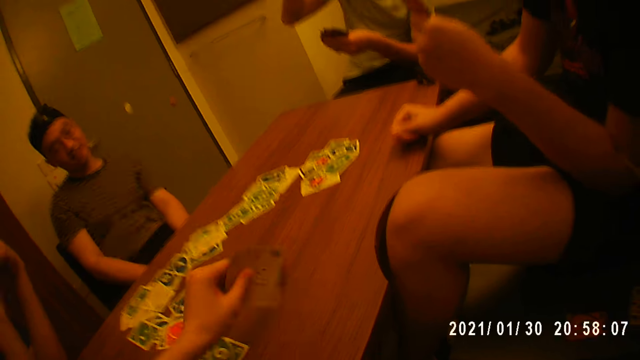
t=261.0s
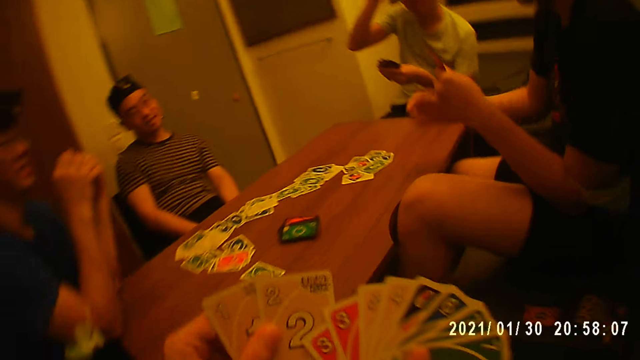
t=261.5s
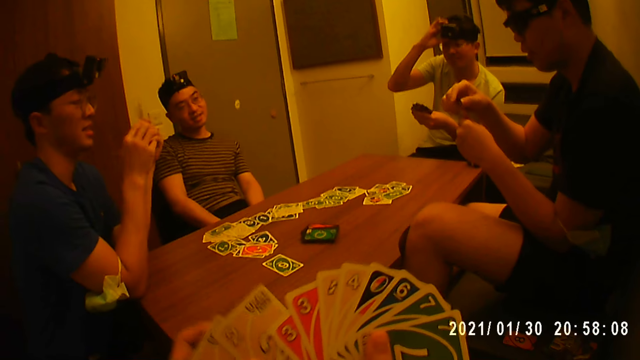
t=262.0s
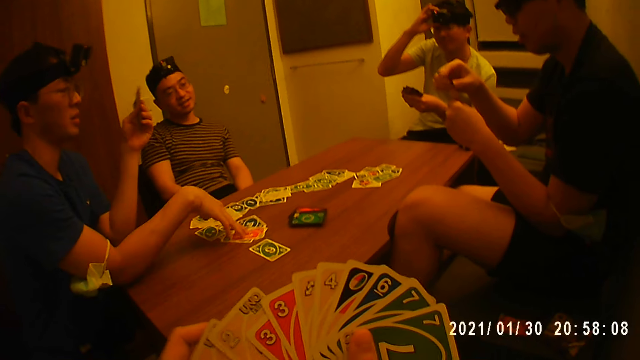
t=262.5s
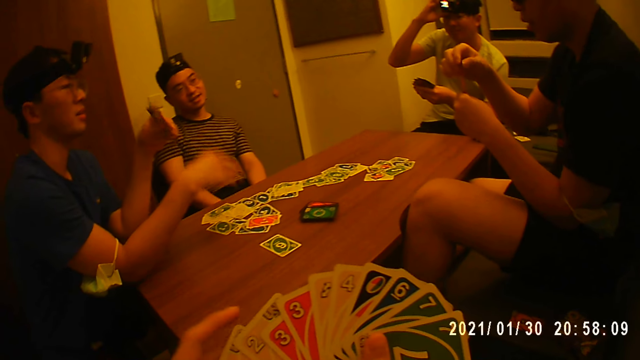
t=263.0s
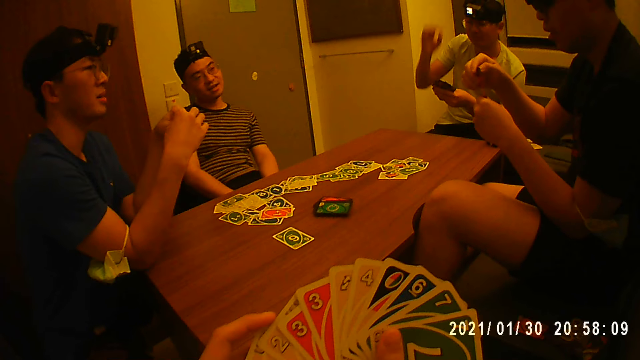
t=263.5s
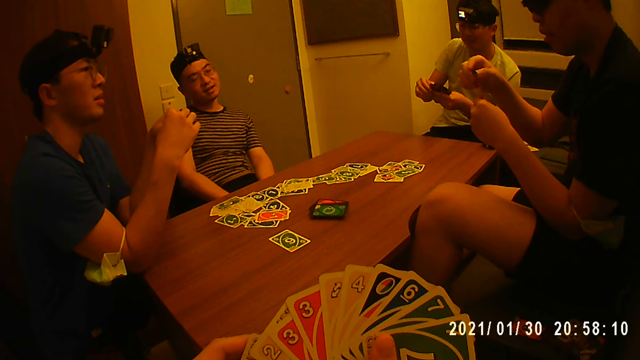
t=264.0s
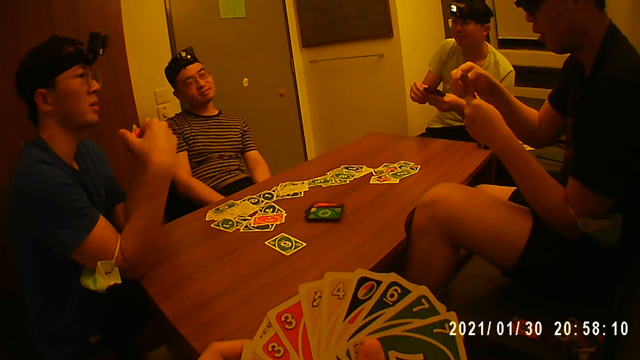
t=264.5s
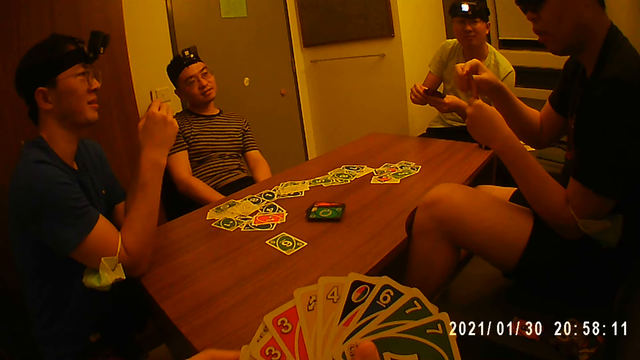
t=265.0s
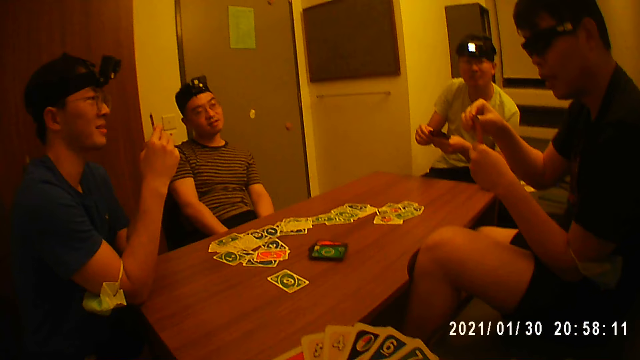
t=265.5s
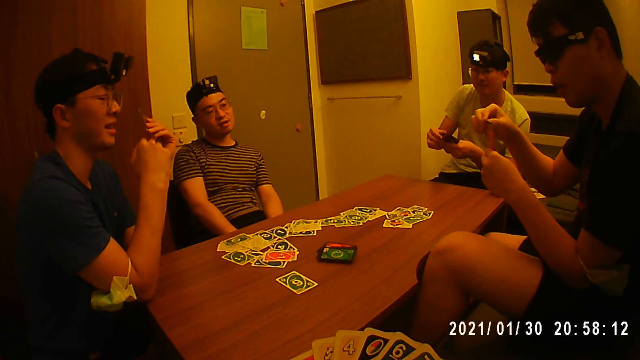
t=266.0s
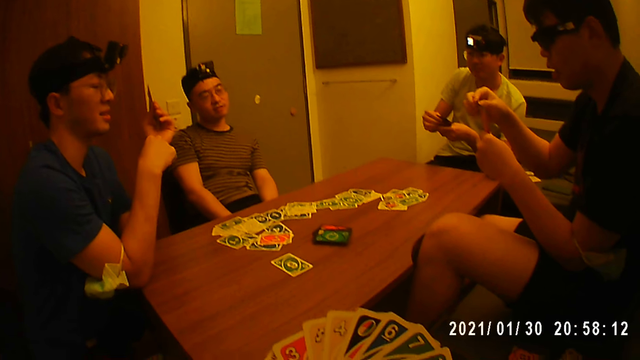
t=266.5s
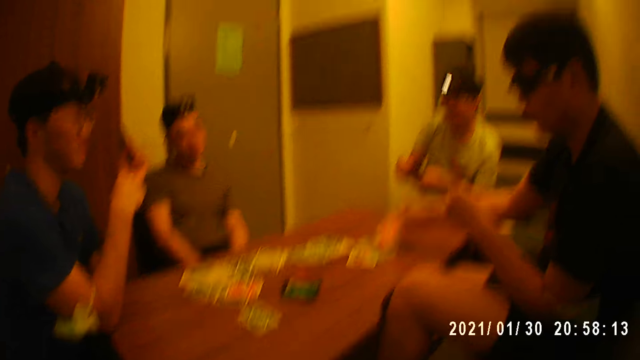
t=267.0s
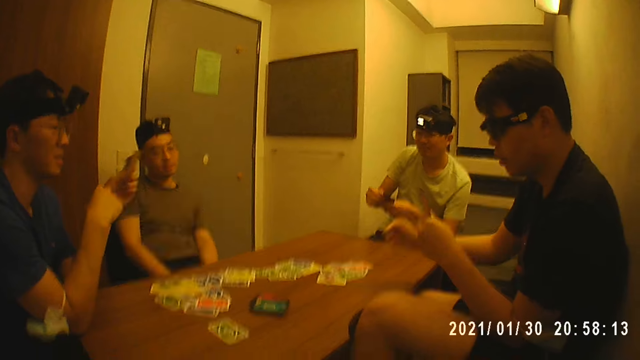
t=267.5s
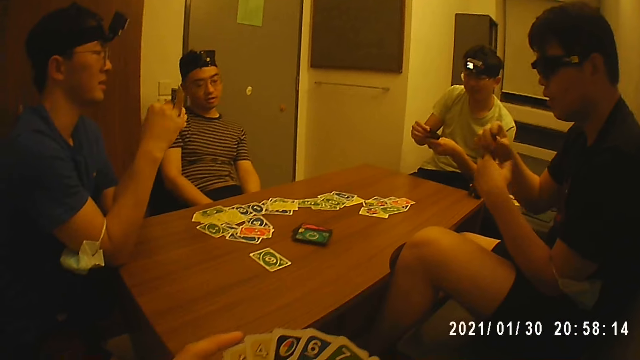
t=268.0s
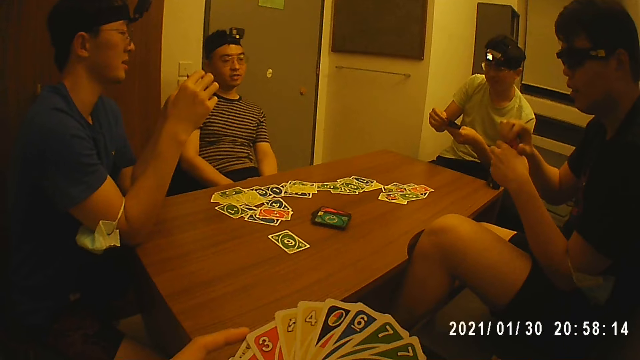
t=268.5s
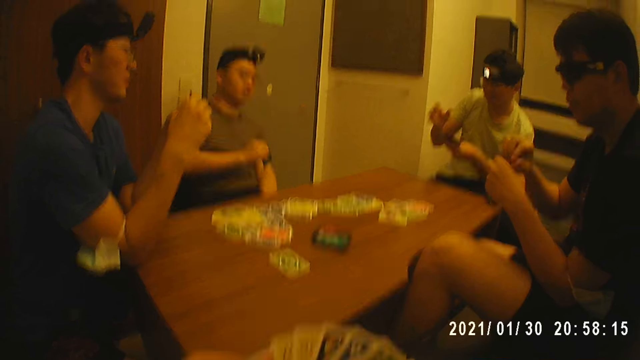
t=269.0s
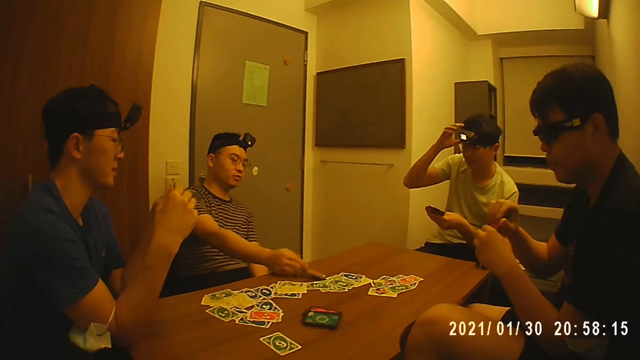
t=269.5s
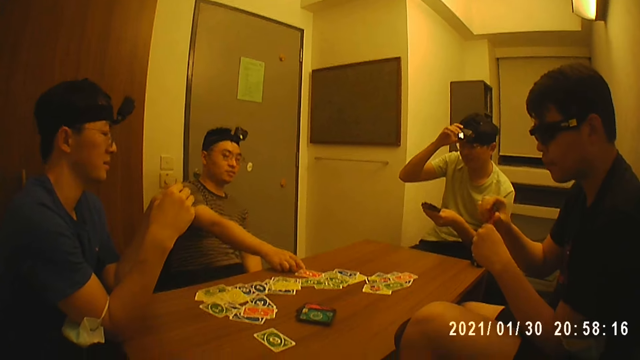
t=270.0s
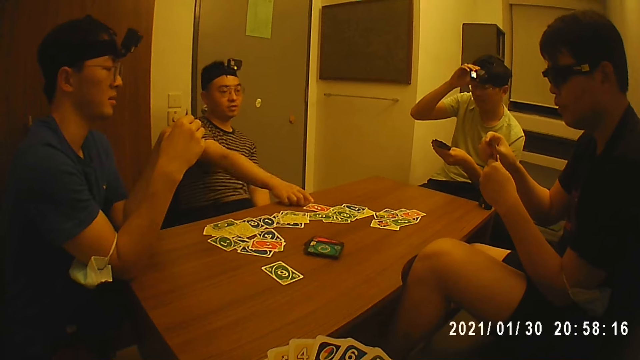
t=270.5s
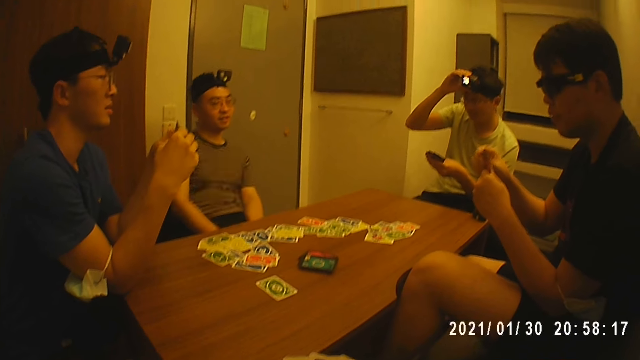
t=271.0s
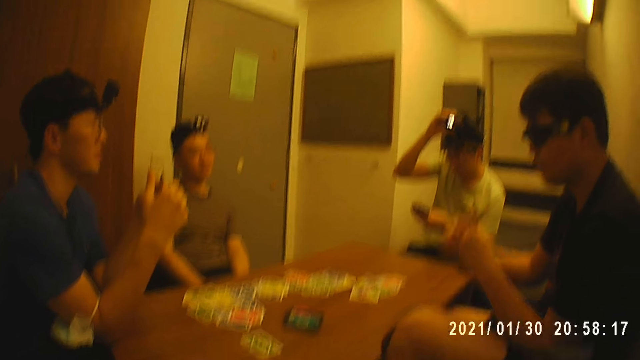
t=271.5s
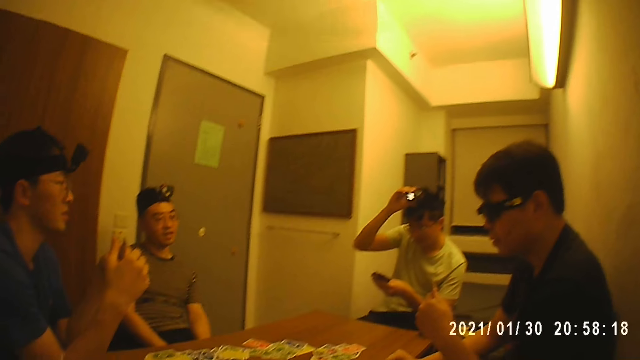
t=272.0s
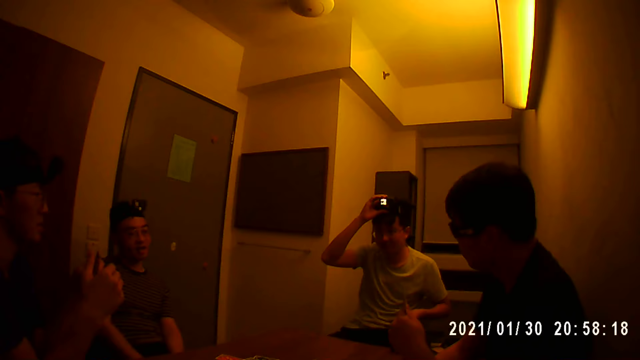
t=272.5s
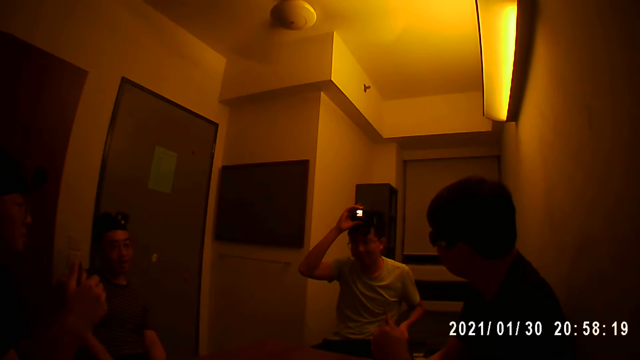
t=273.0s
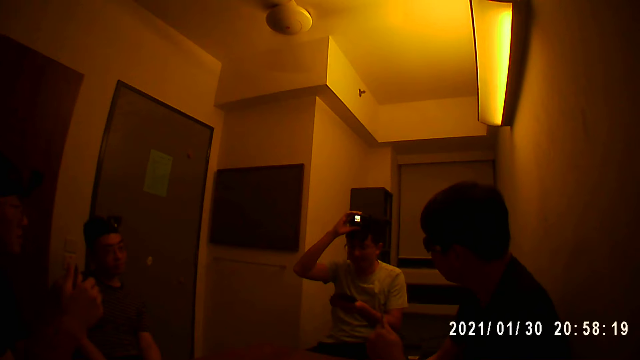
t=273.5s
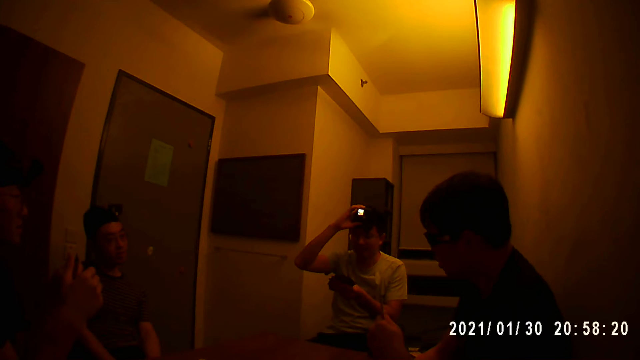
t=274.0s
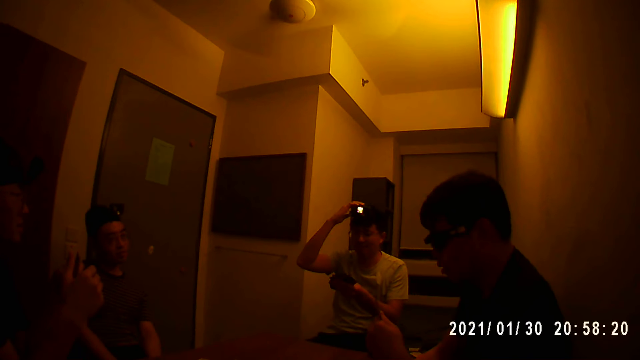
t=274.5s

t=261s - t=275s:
A person moves the cards. A player places a card on the table with his right hand. Another player places a card on the table with his right hand. Another person adjusts his camera.

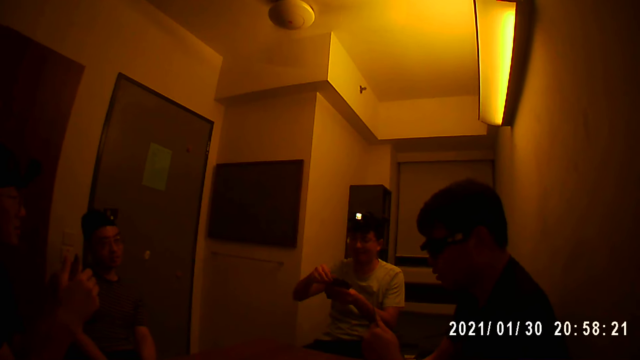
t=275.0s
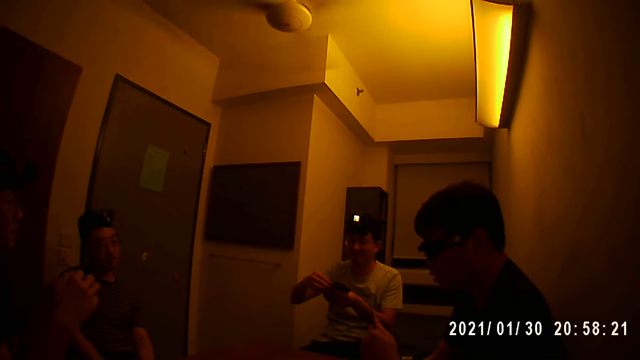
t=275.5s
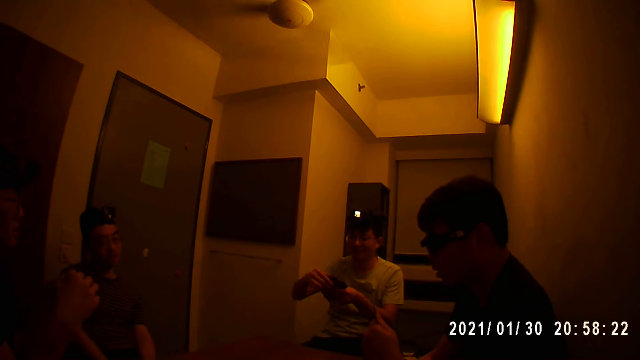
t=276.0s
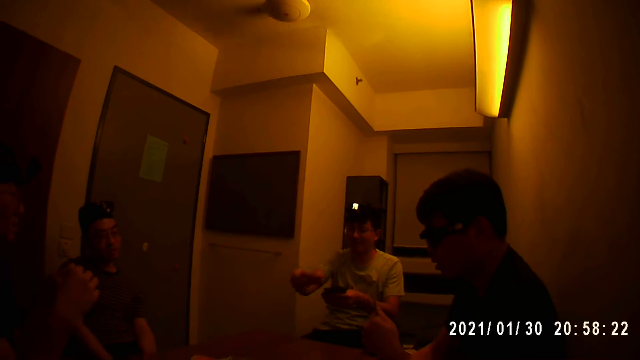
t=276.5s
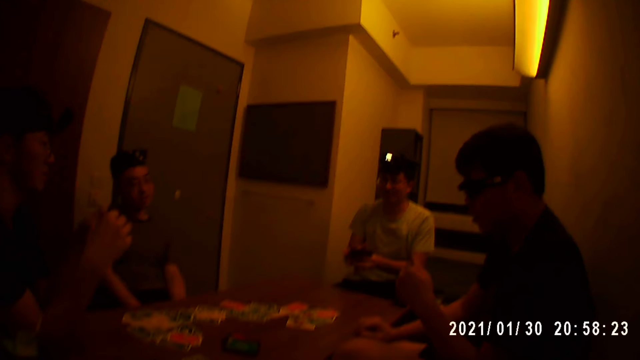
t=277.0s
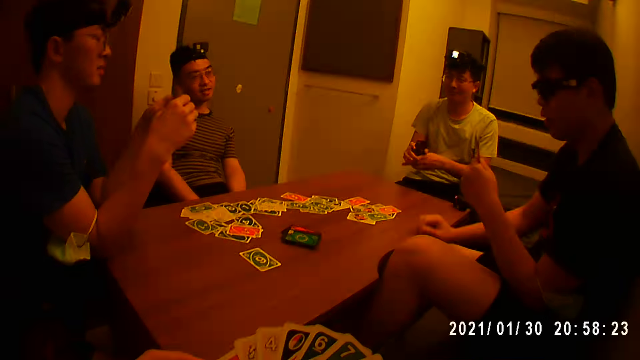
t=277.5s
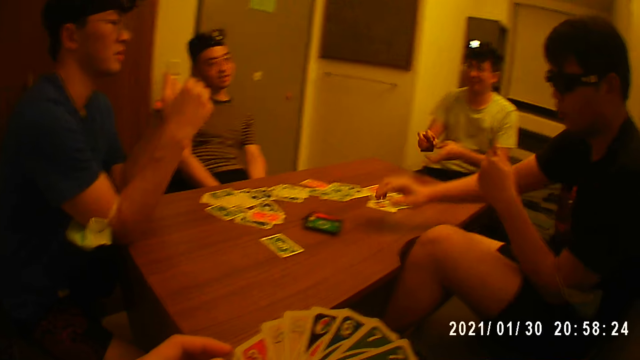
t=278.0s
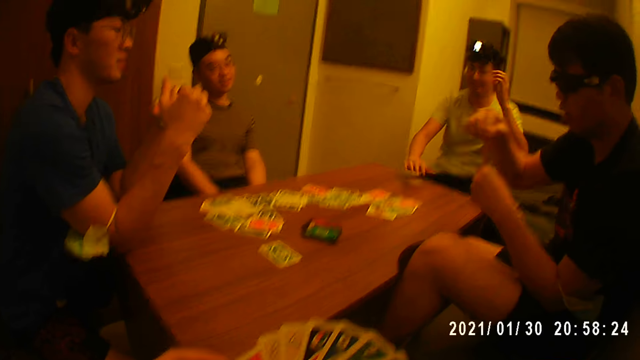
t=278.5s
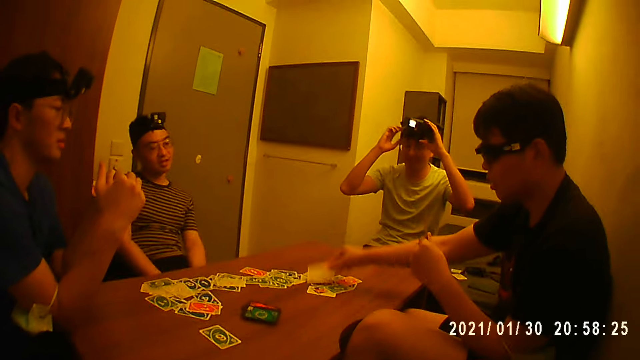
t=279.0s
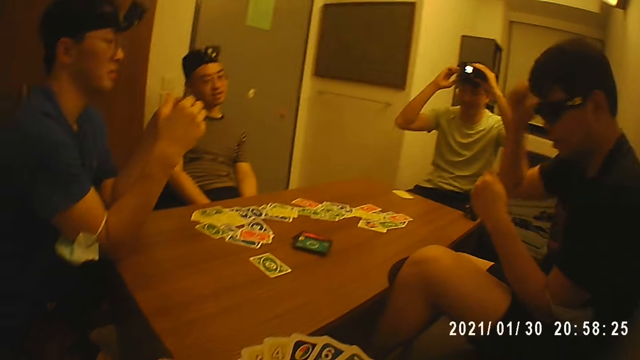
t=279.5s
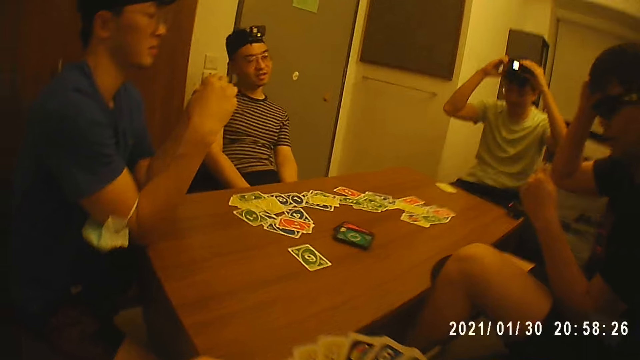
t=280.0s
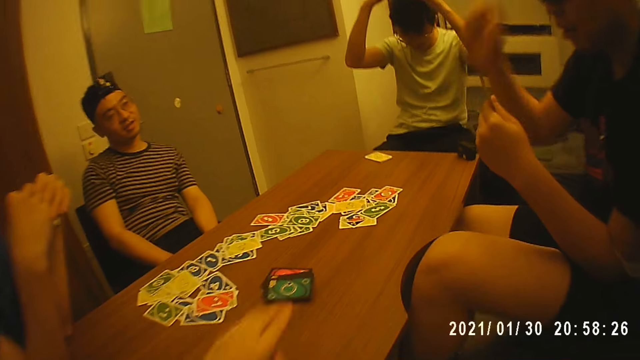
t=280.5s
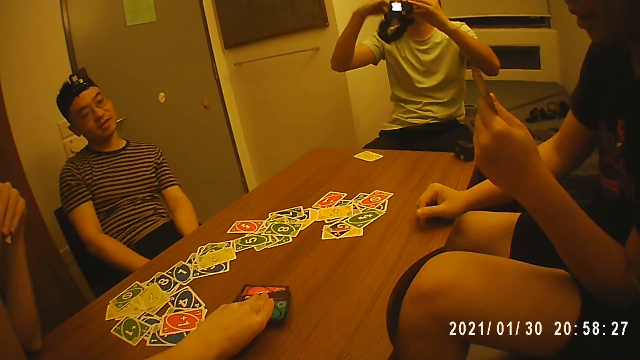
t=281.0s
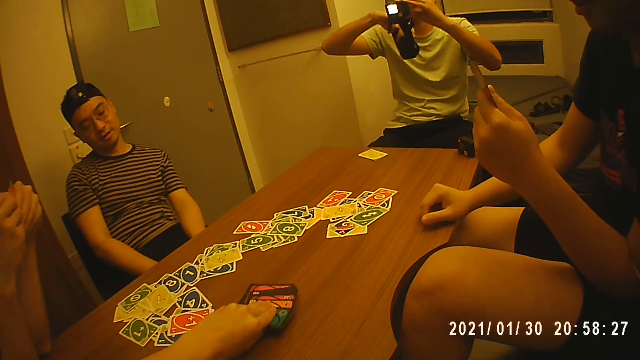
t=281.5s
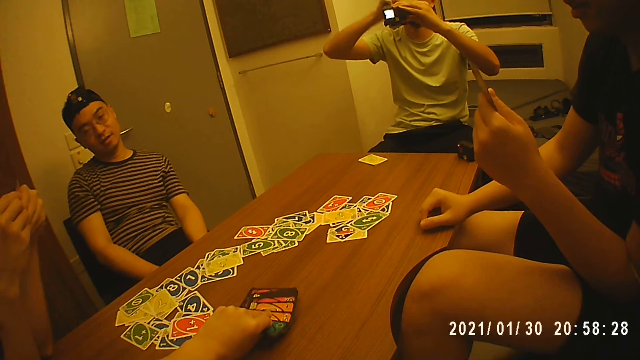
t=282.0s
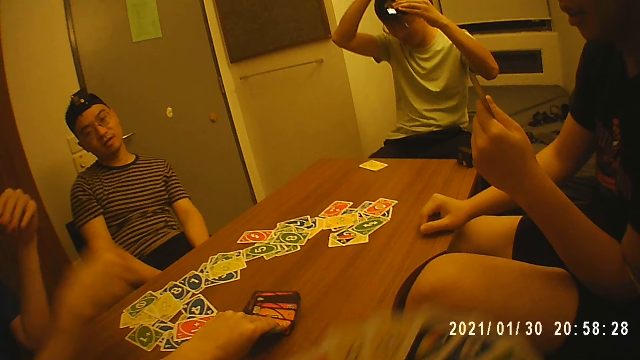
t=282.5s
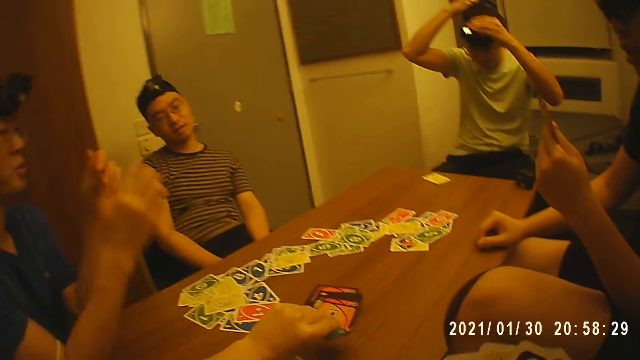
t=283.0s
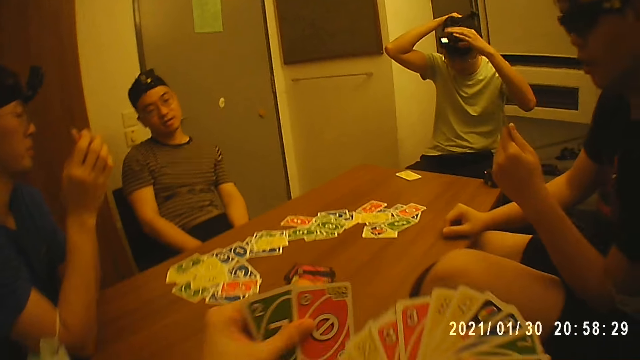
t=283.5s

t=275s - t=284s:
A player places a card on the table with his right hand. Another player places a card on the table with his right hand. The first player adjusts his camera. The camera wearer picks some cards from the stack of cards on the table with his left hand. Another player places a card on the table with his right hand. Another player places a card on the table with his right hand.
